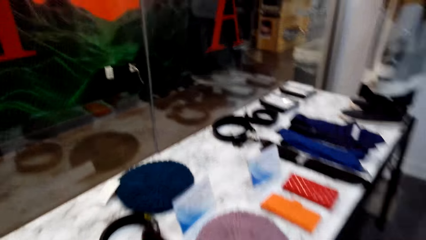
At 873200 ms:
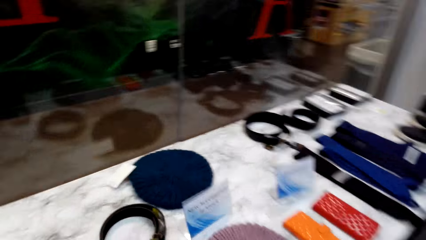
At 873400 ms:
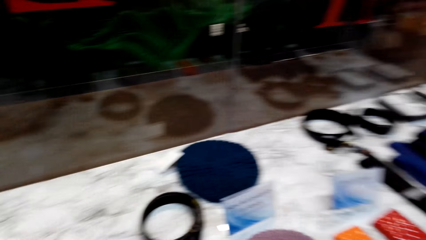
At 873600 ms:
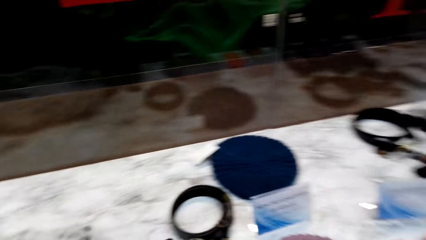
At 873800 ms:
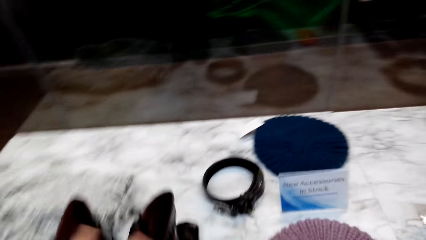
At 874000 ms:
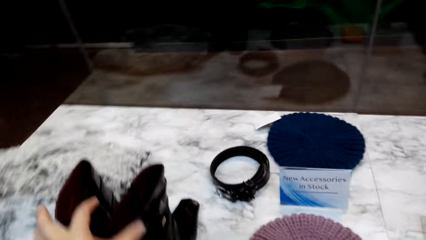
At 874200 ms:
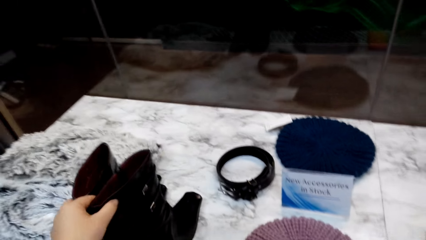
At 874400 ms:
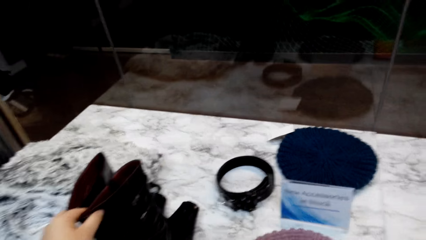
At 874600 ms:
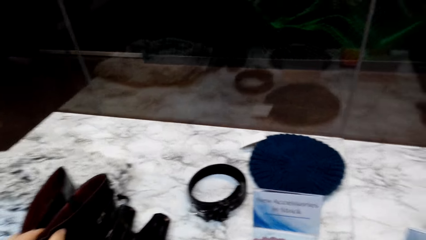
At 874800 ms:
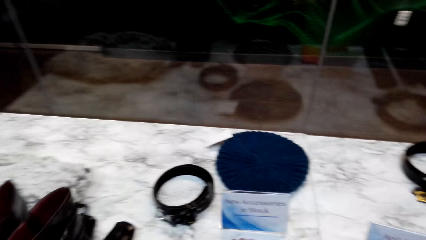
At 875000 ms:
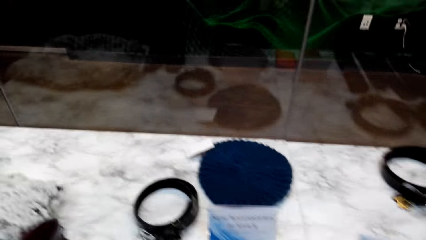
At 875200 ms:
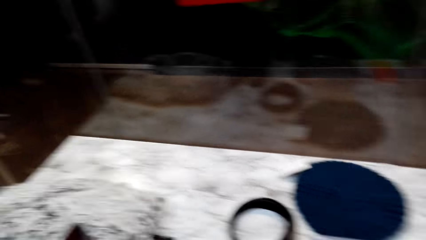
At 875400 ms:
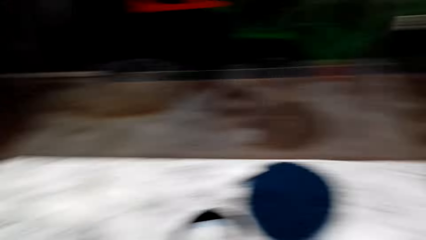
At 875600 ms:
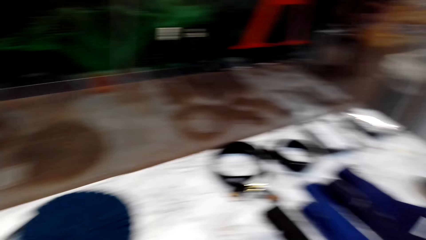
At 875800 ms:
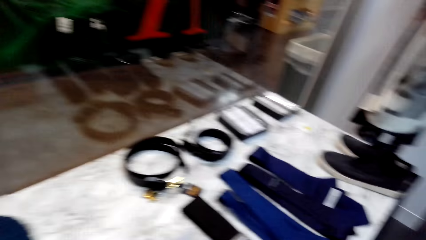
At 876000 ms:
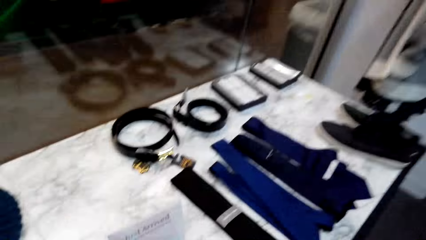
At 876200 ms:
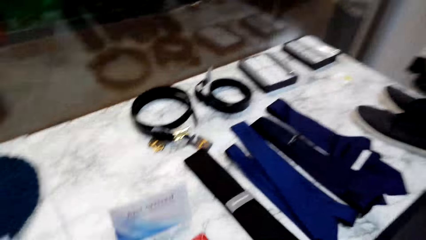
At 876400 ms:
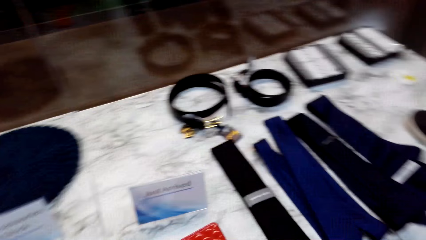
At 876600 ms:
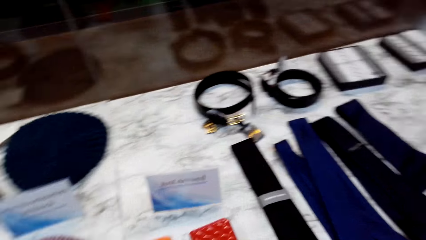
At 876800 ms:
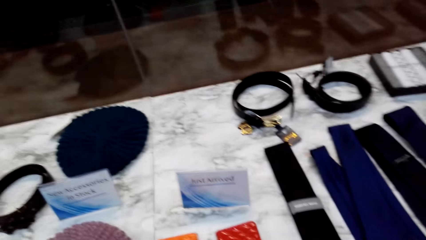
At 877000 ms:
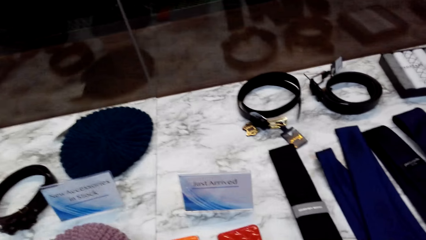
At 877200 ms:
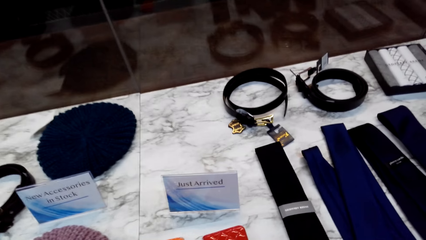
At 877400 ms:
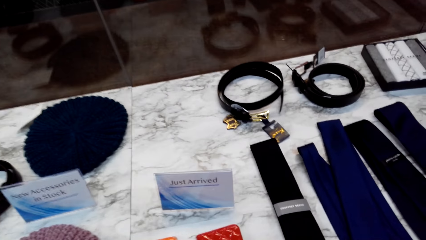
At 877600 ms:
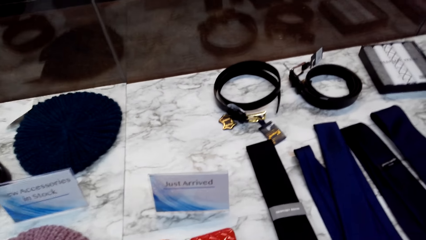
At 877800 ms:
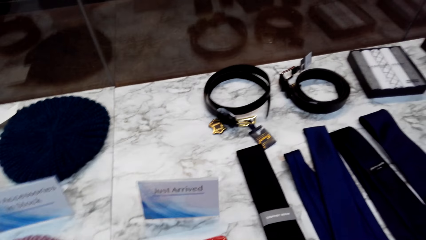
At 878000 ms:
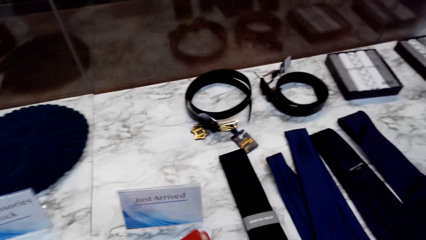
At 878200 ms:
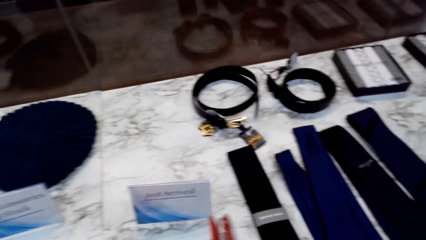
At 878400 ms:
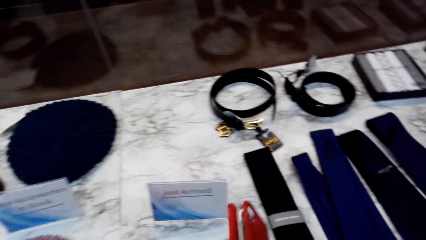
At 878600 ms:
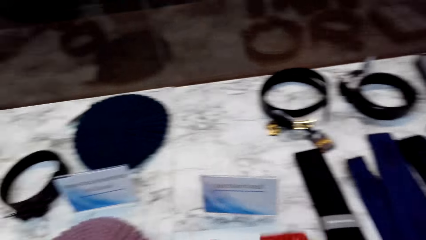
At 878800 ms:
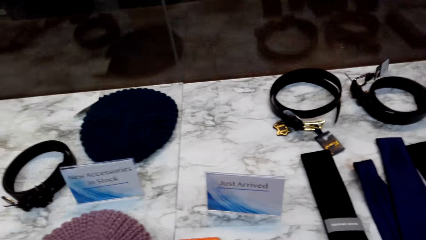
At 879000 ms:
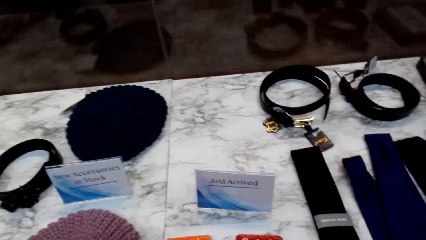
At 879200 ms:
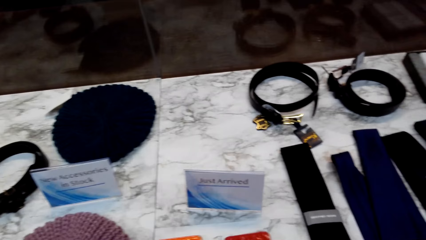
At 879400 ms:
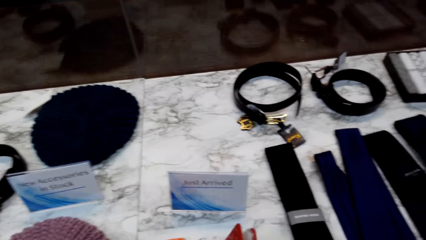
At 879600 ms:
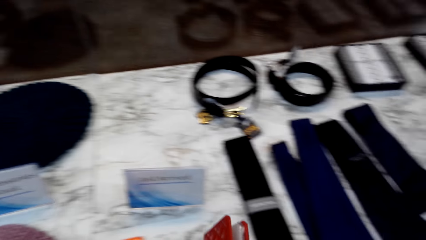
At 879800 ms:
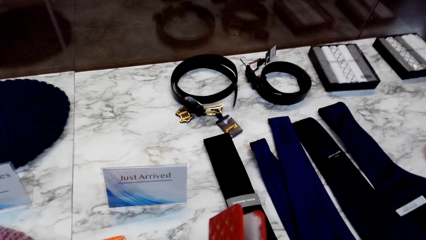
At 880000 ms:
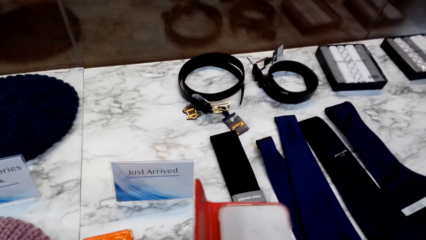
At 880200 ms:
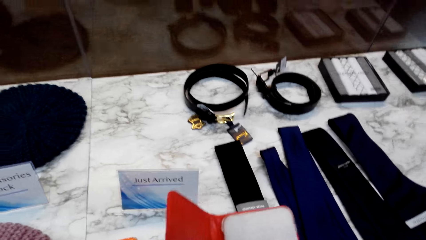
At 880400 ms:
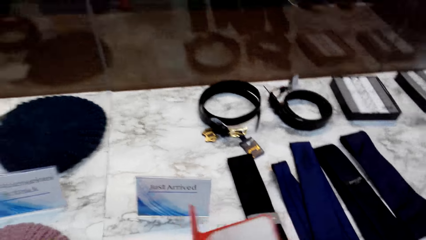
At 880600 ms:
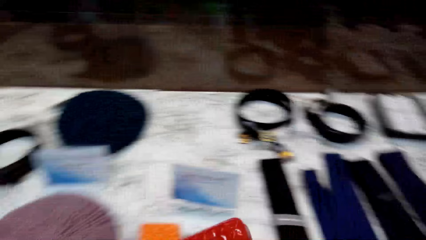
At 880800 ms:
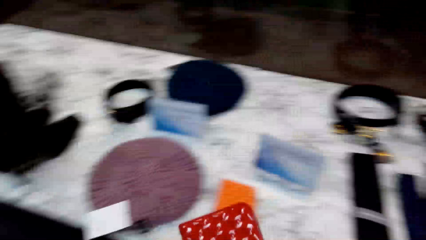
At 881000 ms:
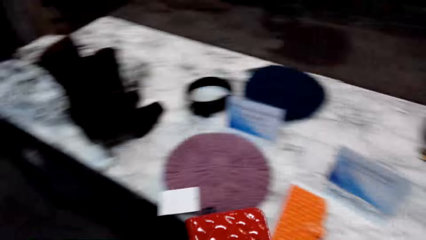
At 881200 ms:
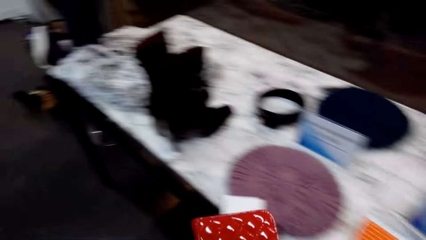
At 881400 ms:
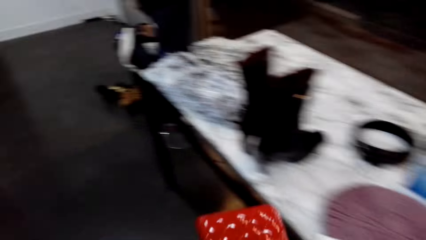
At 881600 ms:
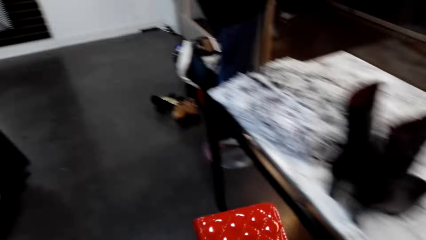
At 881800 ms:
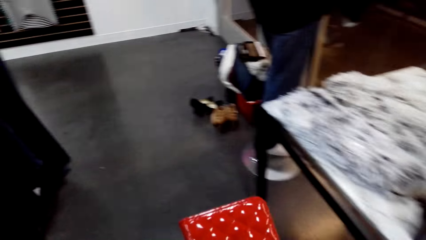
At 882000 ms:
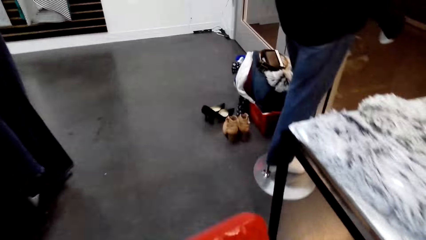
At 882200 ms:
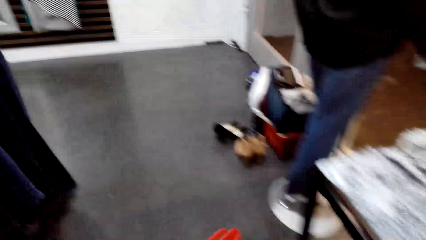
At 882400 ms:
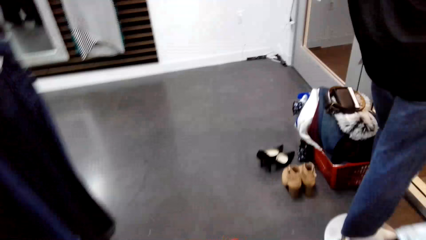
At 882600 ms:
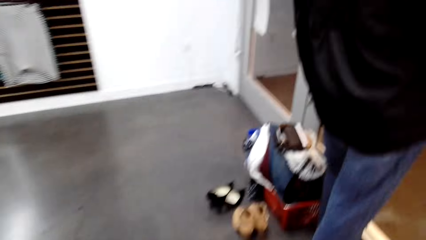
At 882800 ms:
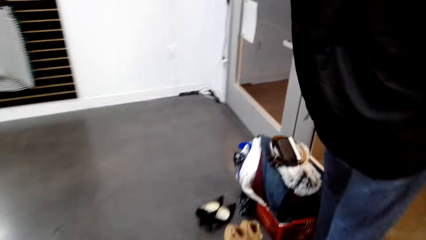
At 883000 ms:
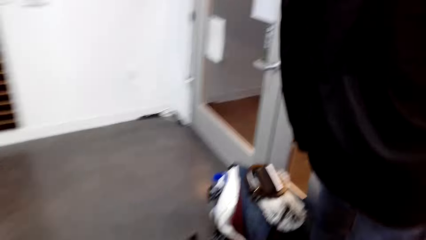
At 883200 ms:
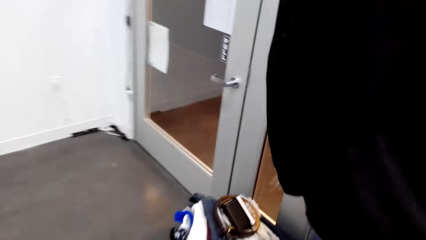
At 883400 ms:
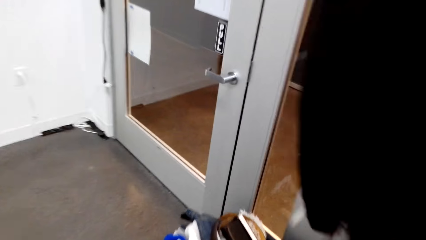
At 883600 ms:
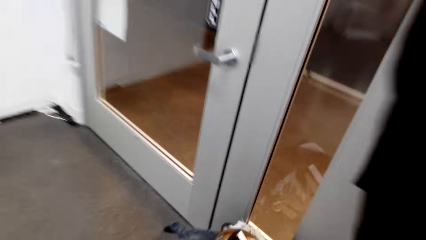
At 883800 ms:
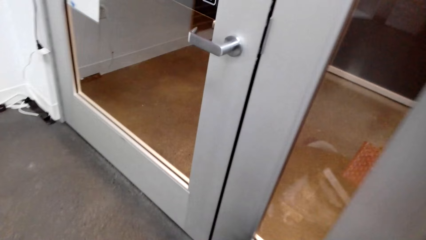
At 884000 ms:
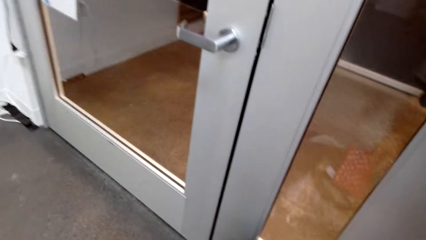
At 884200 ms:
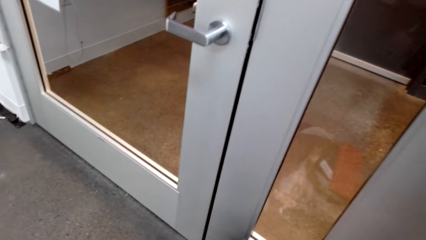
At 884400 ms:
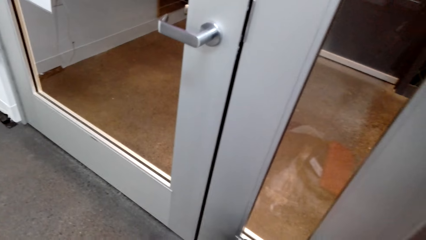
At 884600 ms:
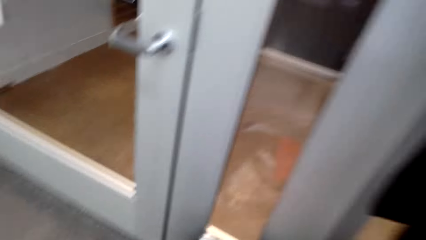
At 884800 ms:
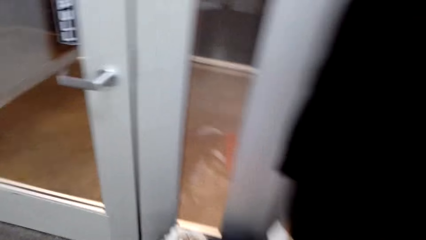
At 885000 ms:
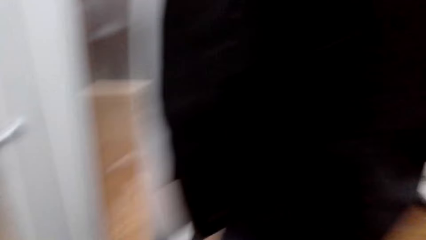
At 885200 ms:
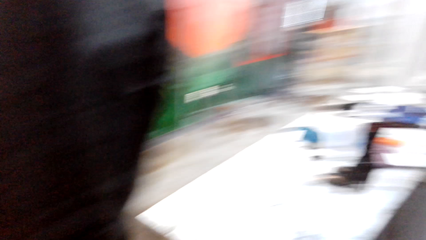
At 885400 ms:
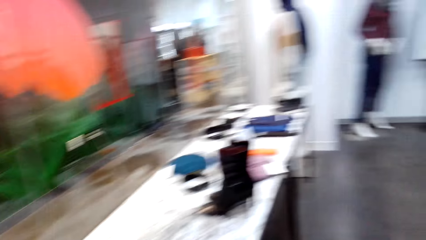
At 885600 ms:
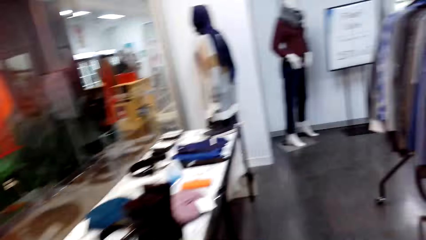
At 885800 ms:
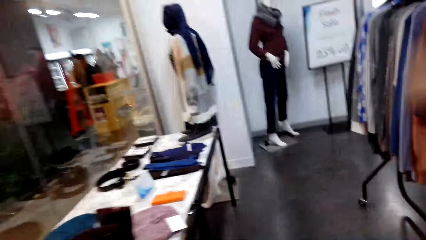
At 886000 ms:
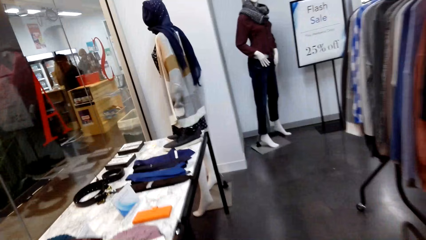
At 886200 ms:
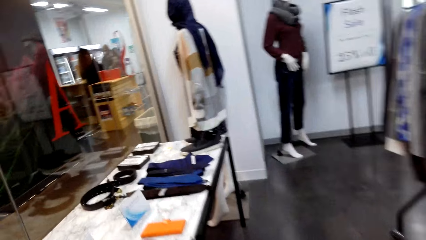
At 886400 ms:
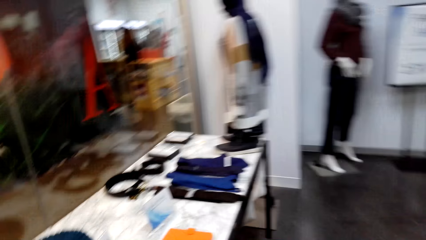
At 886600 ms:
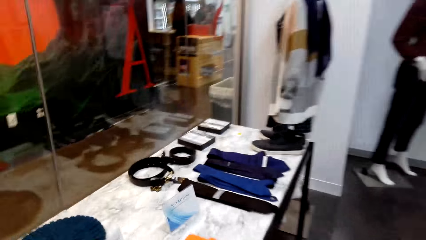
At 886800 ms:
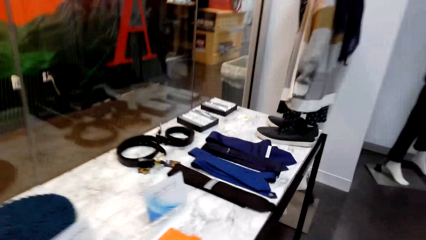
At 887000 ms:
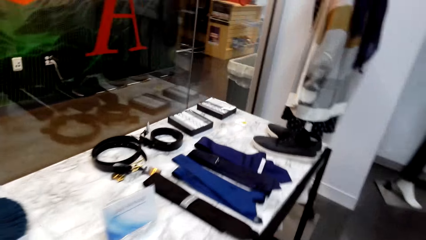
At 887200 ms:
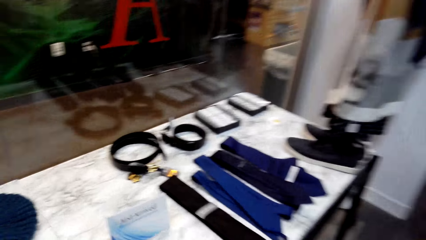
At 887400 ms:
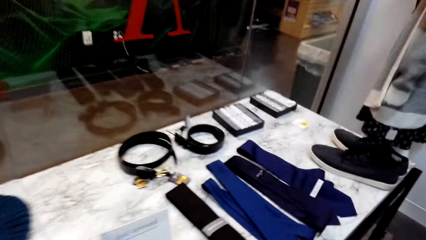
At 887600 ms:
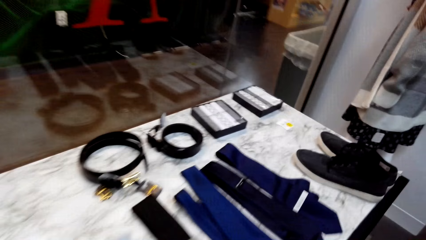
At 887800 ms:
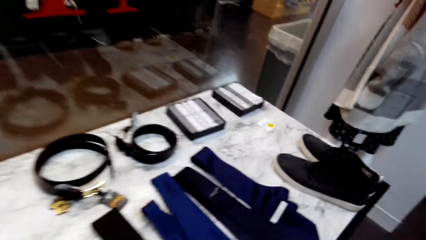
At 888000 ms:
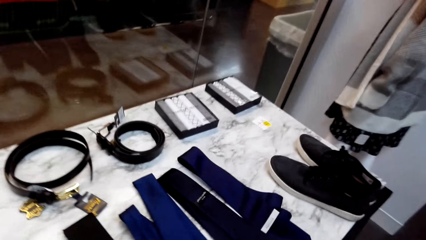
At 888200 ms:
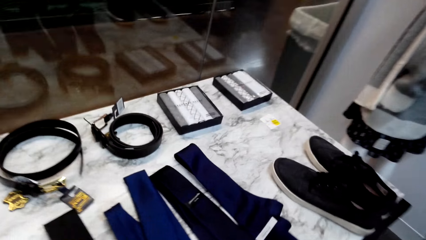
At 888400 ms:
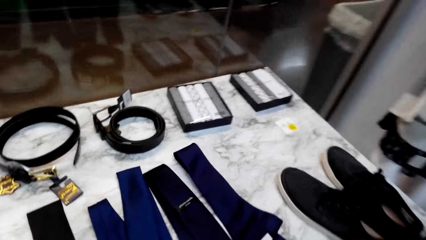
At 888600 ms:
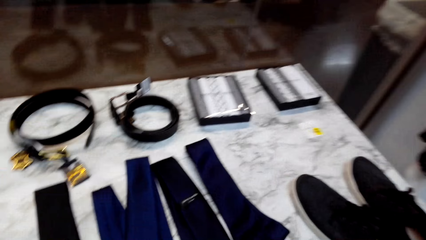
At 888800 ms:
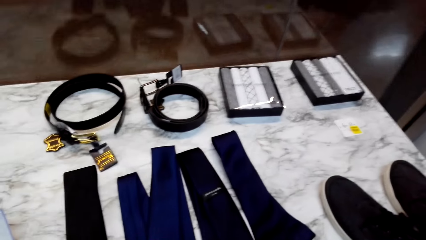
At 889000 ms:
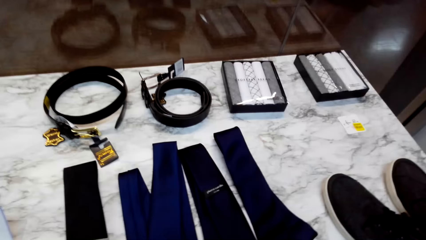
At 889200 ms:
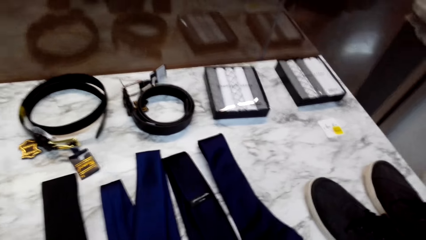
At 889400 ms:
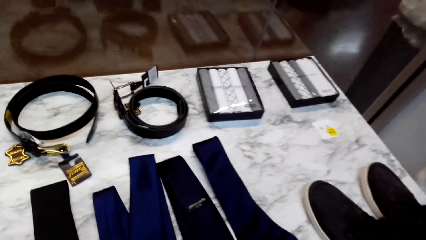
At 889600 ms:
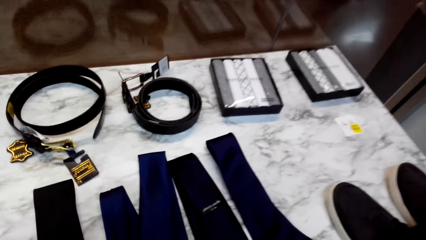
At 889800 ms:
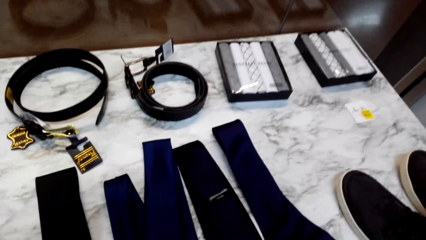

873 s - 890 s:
The camera wearer takes shoes. They touch the boots on the table. They pick up a purse or pouch from the table. They walk. They put the pouch on a basket. They walk.
